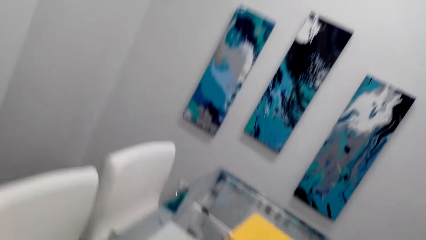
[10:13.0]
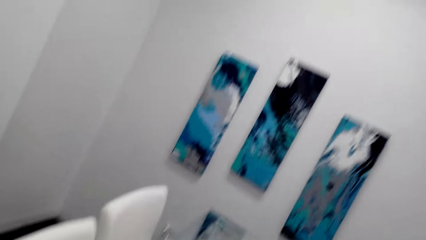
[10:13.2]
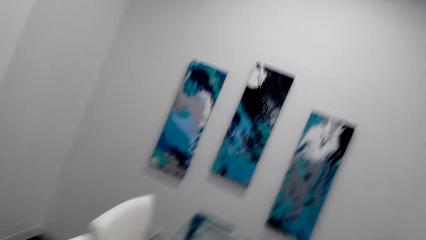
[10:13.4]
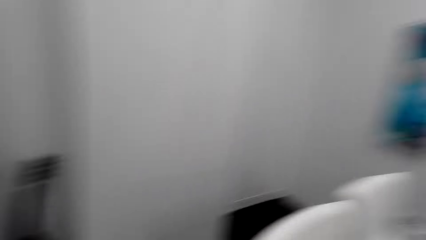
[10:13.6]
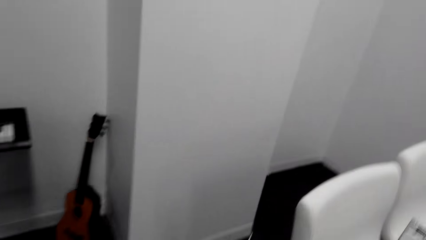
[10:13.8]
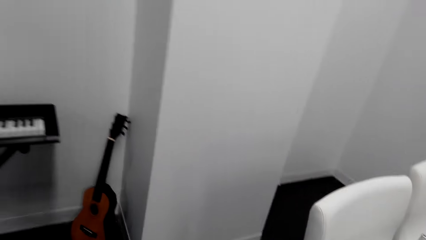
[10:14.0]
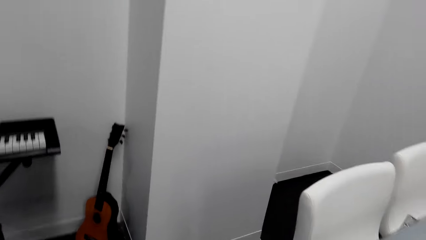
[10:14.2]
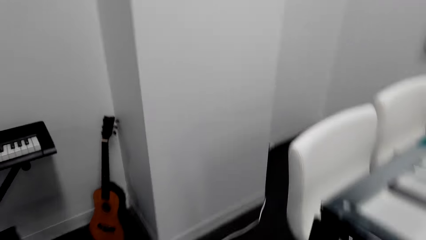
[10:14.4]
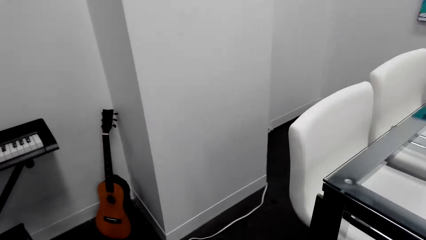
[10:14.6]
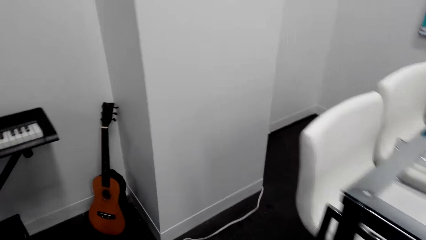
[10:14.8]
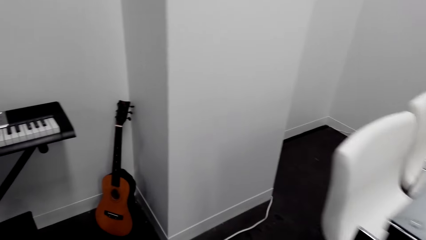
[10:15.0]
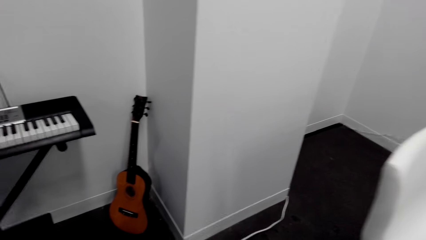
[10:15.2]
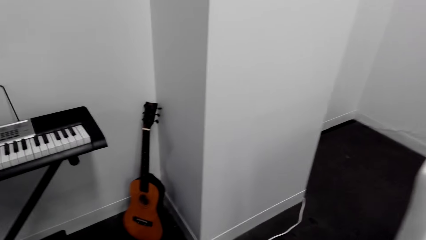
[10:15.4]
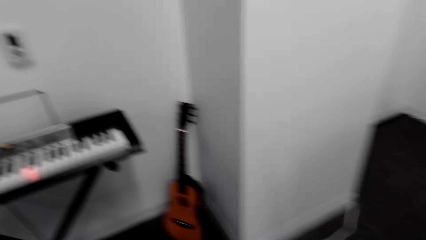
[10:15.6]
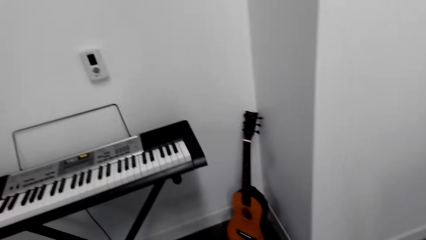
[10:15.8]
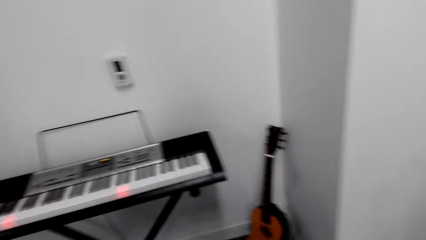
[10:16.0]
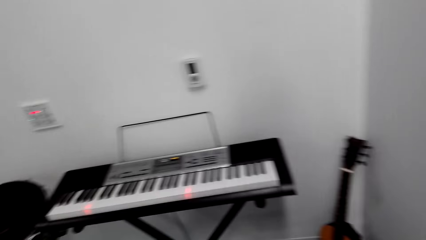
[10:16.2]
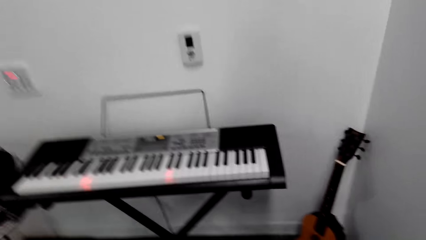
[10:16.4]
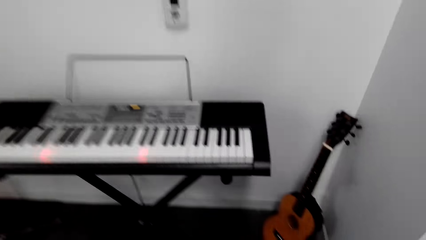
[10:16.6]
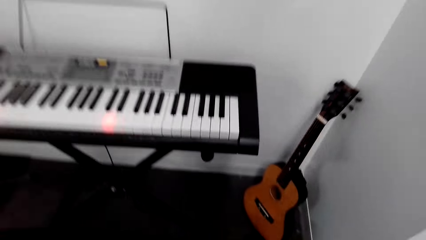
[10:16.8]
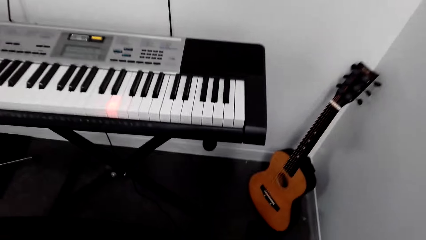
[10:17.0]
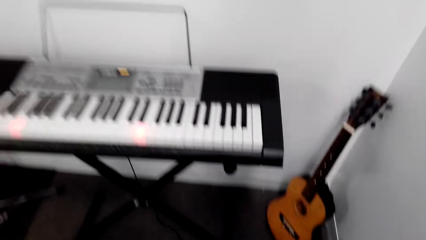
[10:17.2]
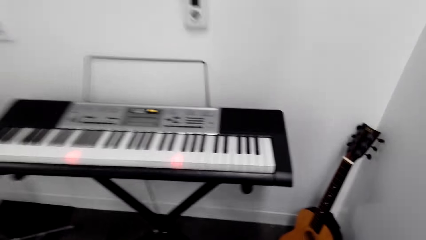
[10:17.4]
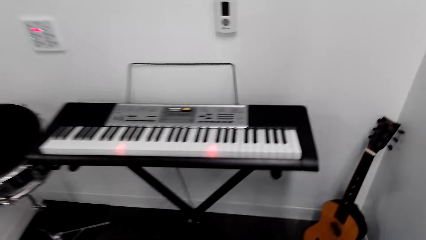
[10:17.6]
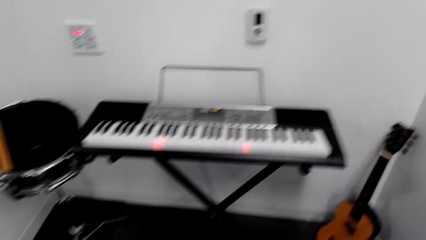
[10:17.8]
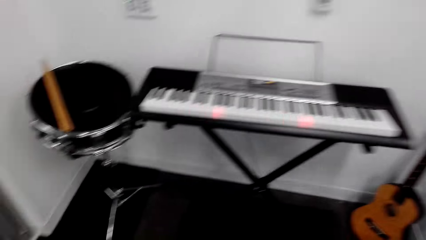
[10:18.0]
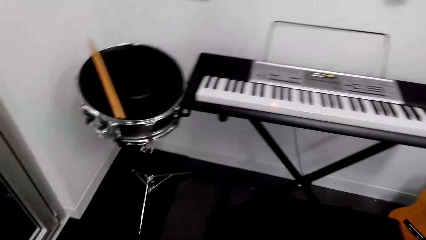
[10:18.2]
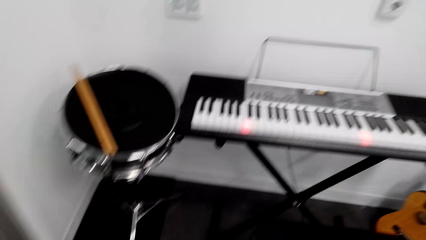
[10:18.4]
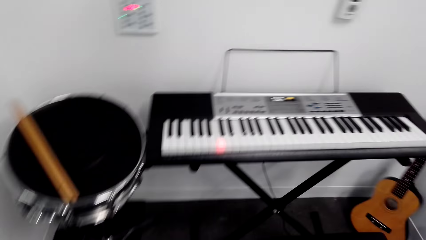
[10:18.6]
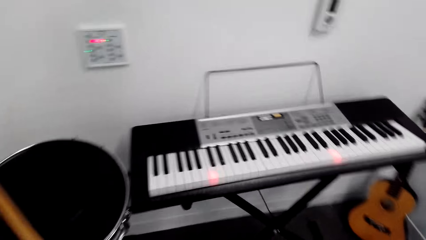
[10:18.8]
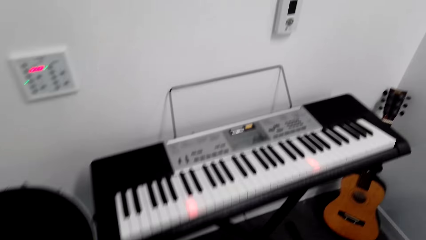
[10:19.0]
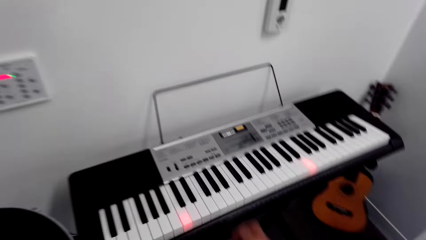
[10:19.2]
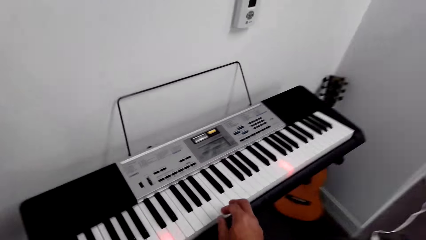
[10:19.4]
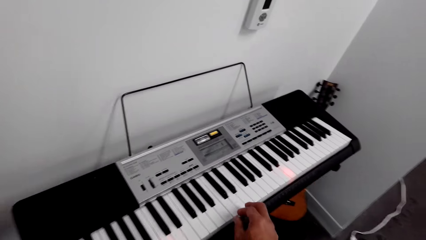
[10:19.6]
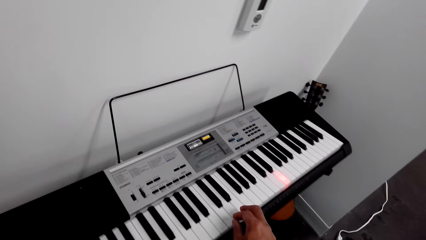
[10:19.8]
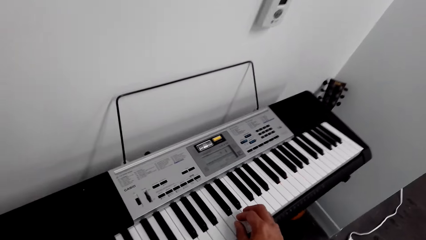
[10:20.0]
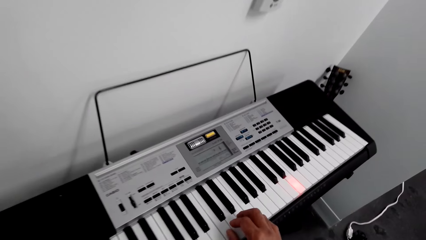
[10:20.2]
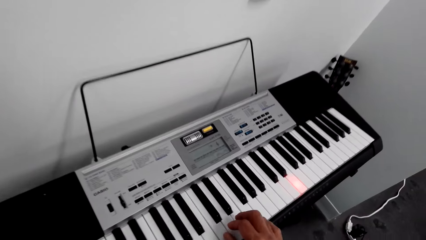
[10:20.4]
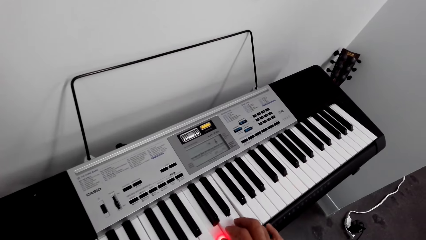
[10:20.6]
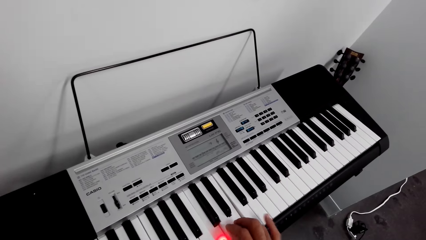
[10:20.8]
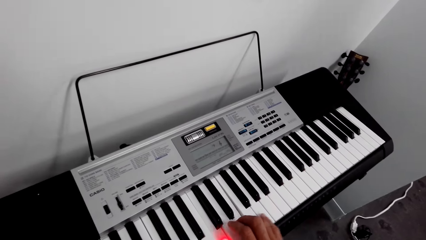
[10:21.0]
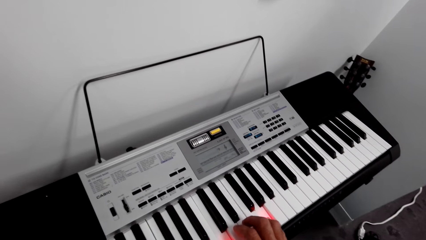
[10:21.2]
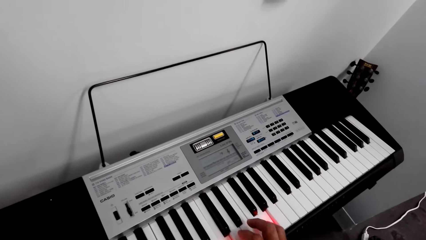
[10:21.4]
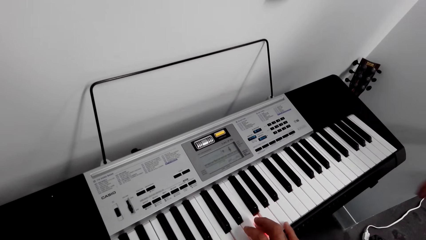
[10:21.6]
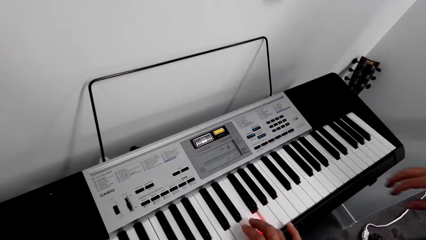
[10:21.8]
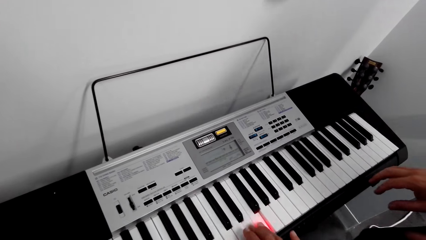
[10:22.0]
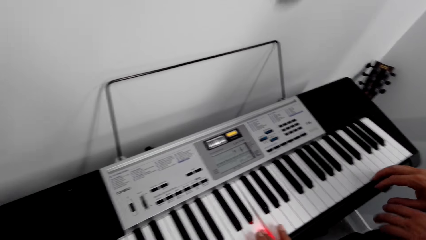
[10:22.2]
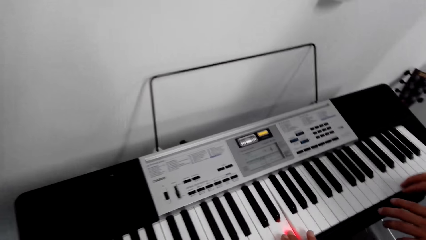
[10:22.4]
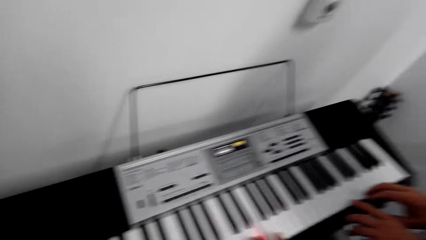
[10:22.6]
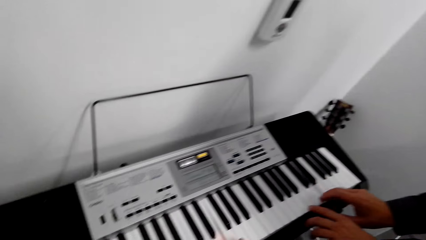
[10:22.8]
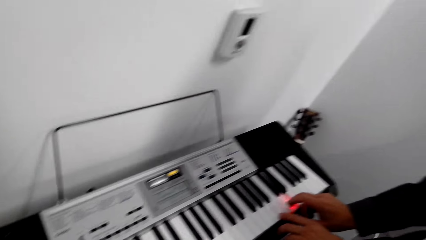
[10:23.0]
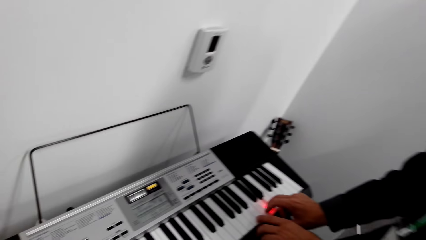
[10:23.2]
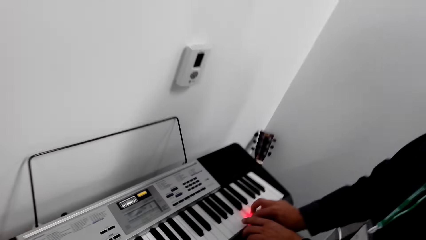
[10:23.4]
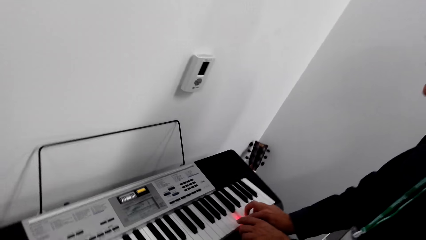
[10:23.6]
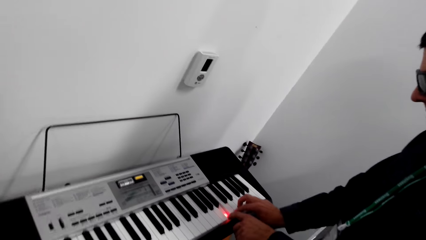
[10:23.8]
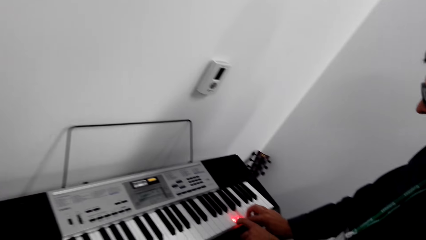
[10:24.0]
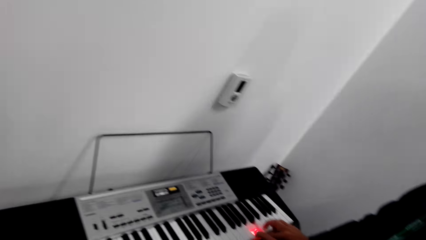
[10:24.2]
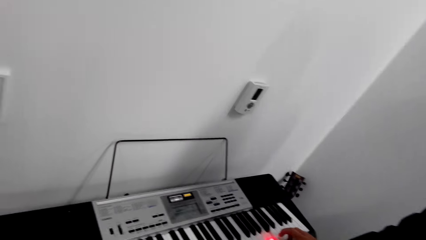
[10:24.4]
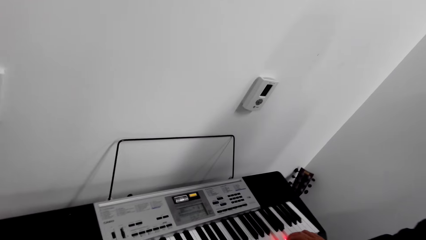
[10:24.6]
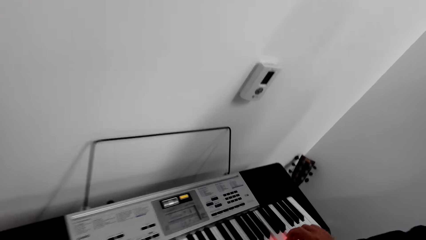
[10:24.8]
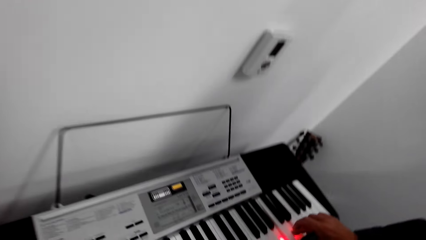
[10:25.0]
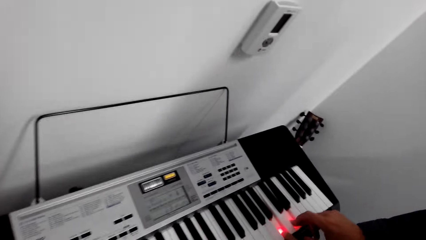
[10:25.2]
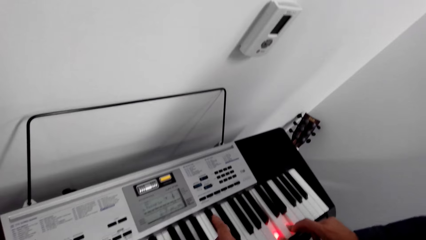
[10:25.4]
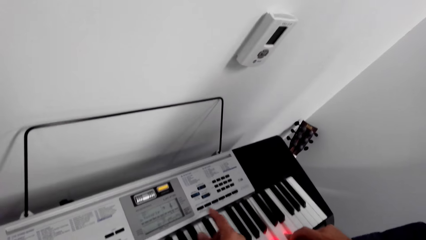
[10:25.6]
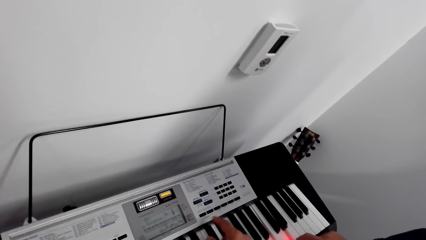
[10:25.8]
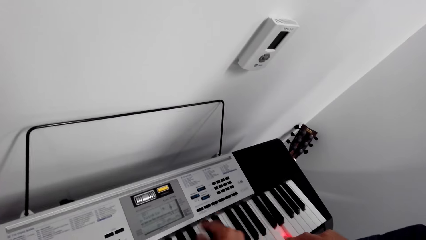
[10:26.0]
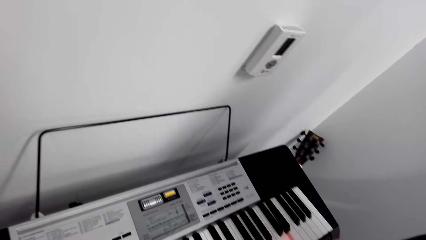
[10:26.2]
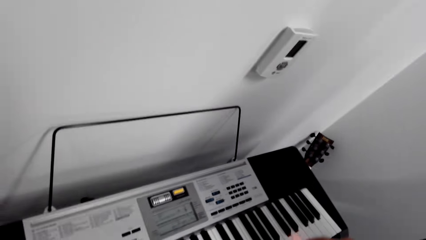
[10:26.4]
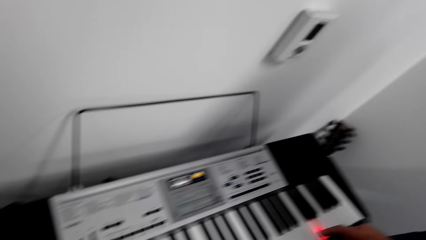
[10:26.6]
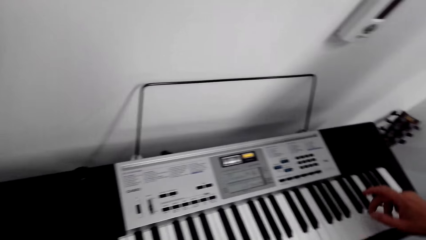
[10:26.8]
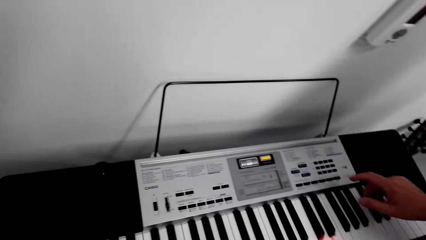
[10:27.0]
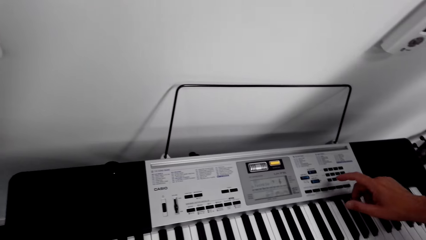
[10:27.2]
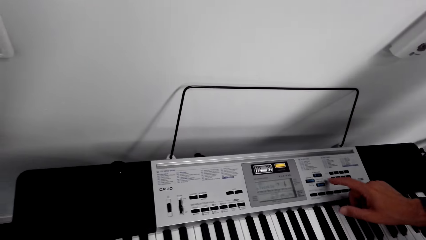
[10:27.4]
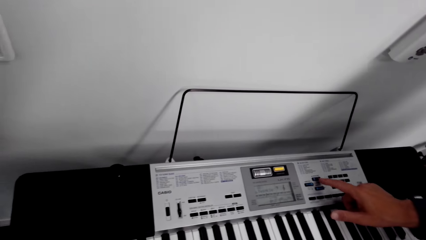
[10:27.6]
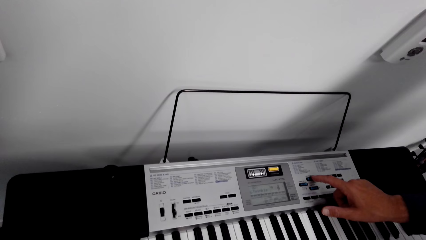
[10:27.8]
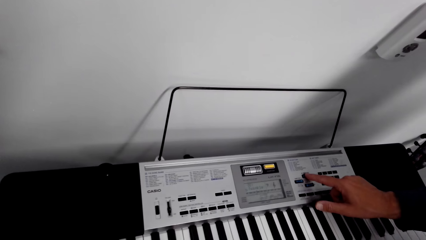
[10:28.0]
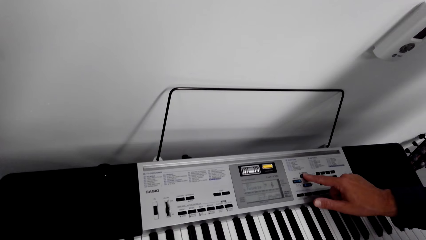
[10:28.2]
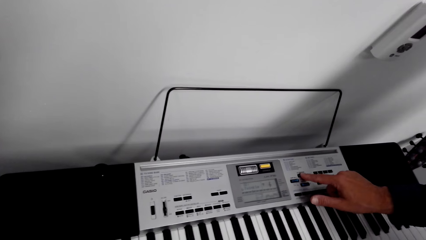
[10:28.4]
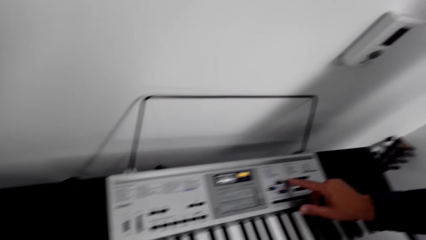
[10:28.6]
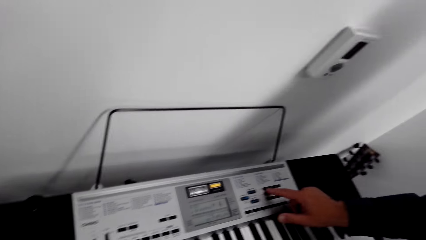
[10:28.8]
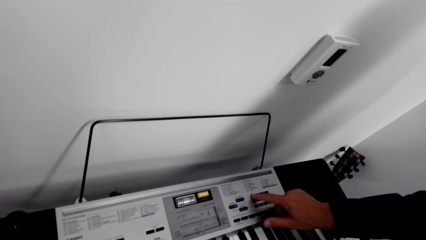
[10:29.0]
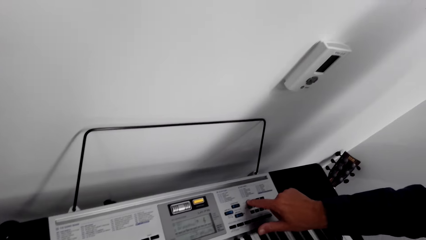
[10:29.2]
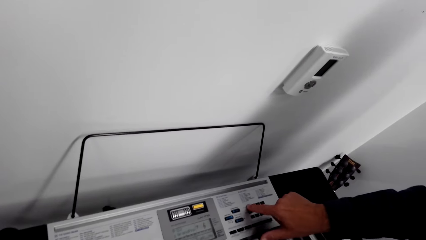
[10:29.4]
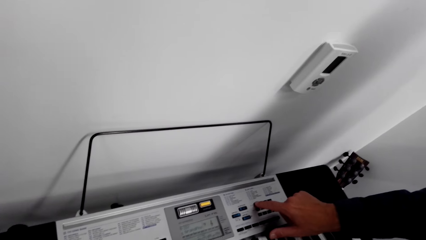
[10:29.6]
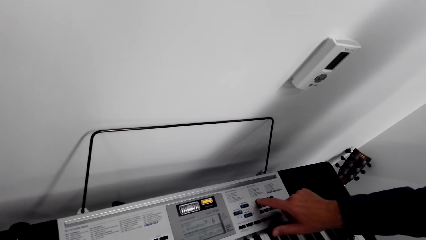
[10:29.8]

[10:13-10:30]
A man puts the book on the table. He drops the book. He puts a bunch of flowers down on the table. He makes a step. The camera wearer walks around. They play the piano. They play the piano again. The man plays the piano. He presses the tuning pins.
